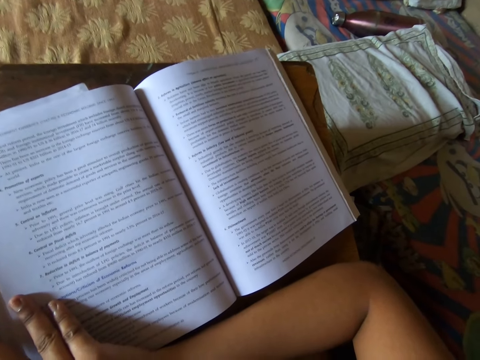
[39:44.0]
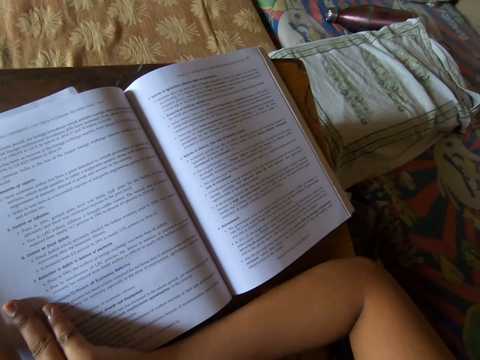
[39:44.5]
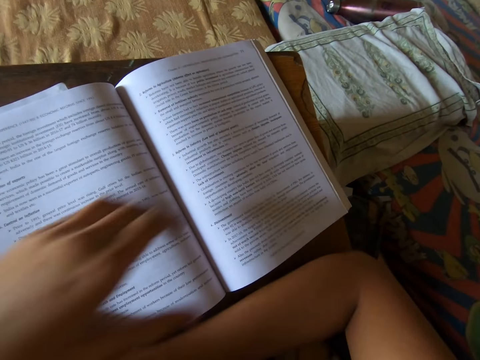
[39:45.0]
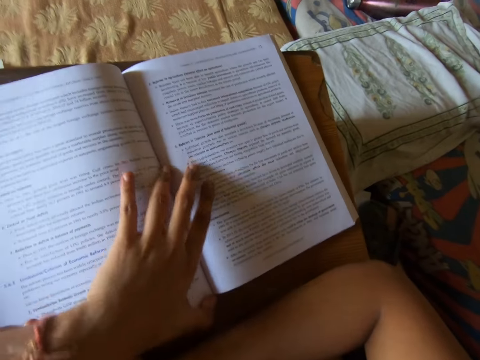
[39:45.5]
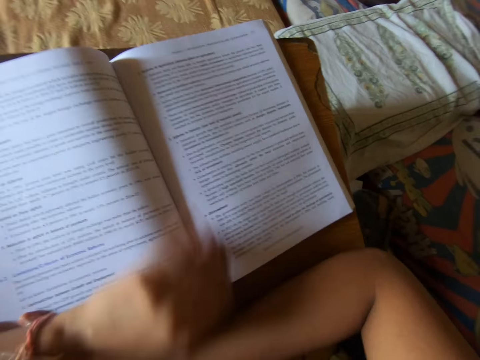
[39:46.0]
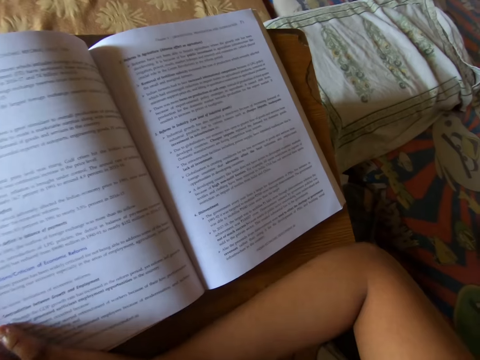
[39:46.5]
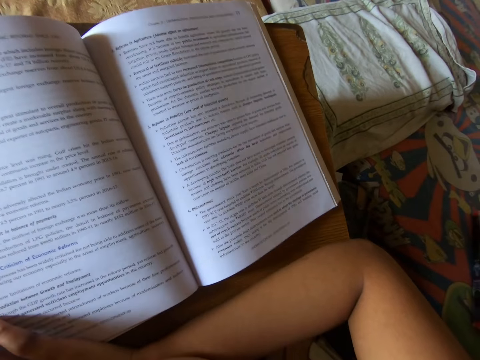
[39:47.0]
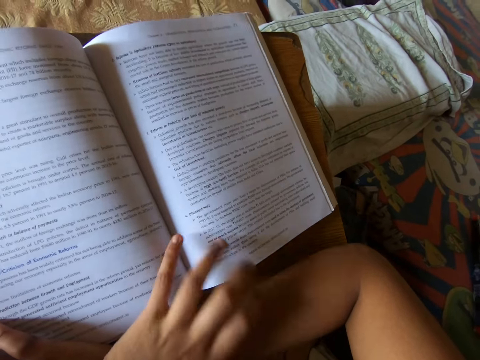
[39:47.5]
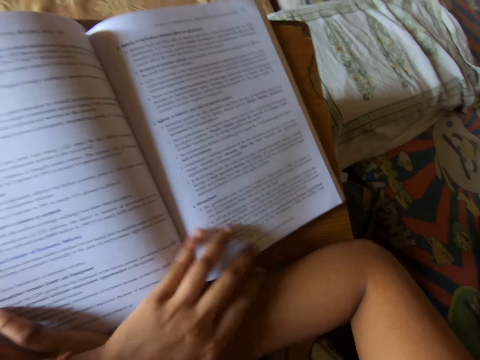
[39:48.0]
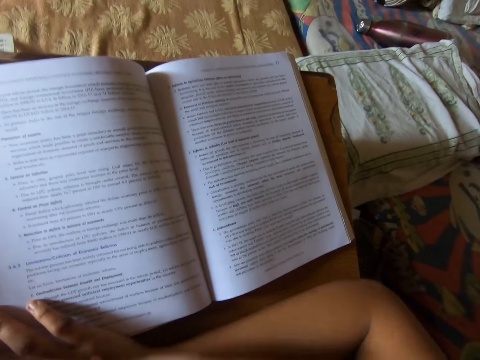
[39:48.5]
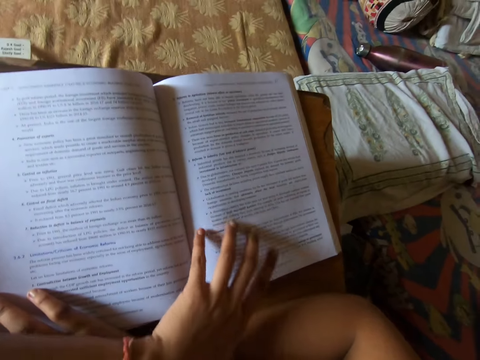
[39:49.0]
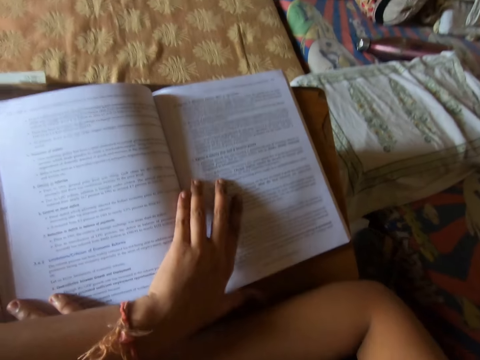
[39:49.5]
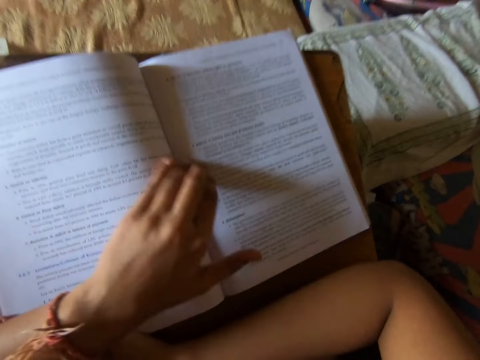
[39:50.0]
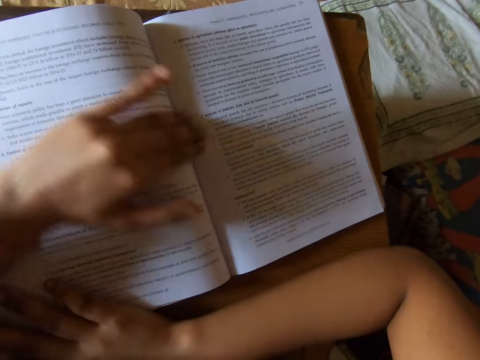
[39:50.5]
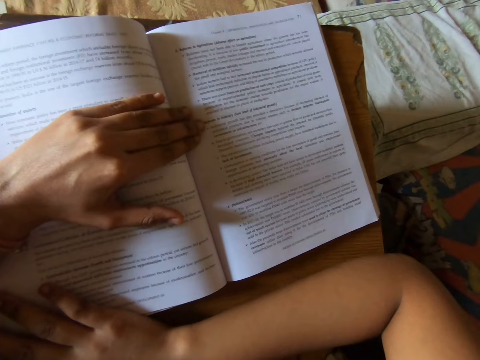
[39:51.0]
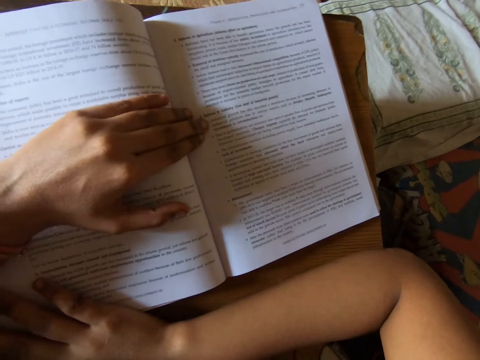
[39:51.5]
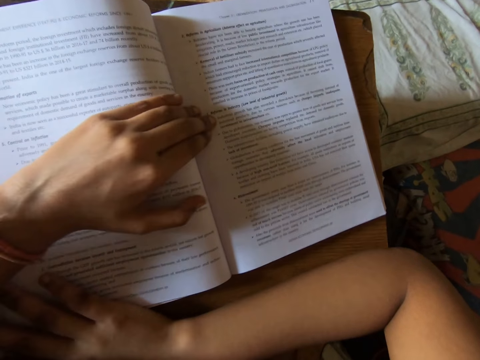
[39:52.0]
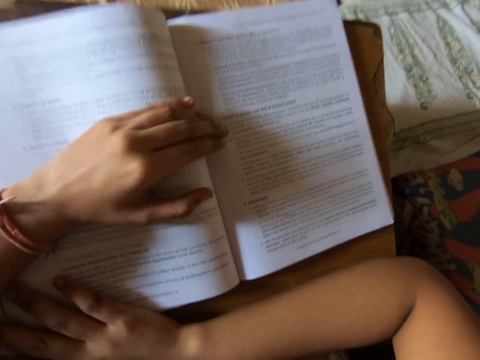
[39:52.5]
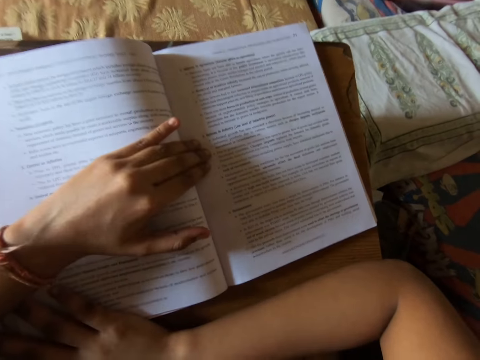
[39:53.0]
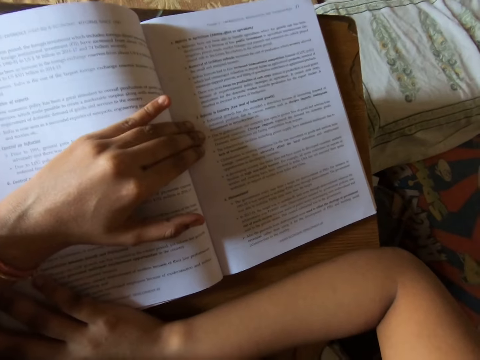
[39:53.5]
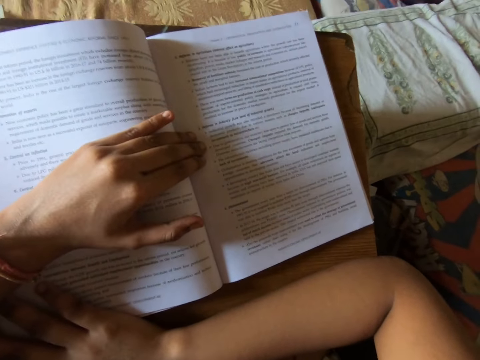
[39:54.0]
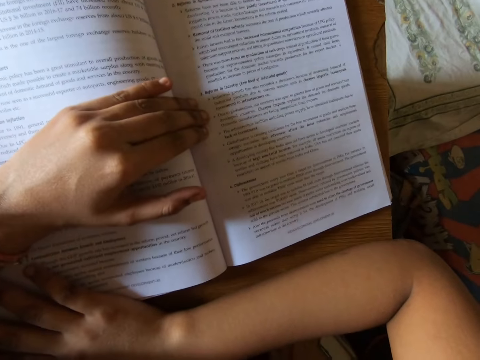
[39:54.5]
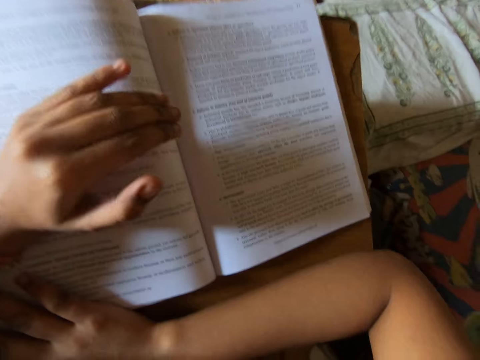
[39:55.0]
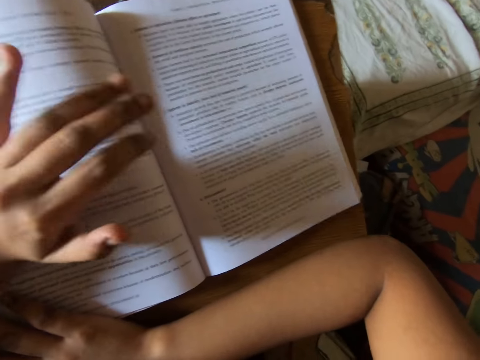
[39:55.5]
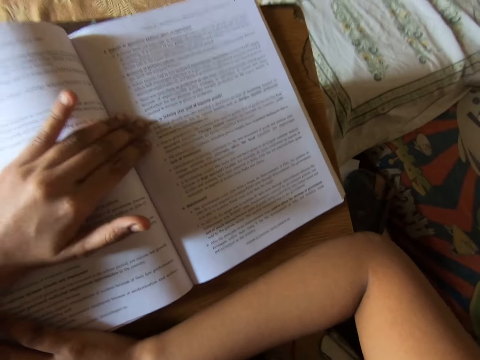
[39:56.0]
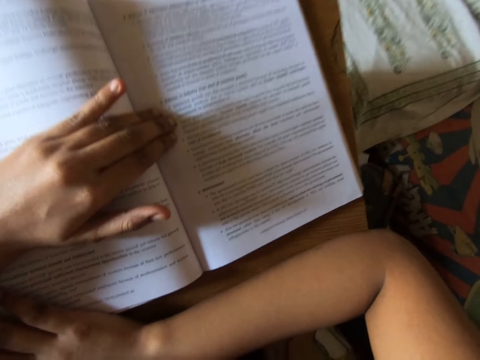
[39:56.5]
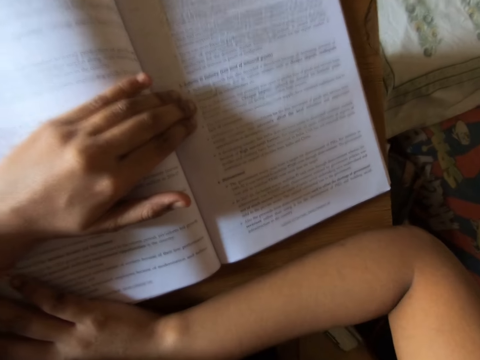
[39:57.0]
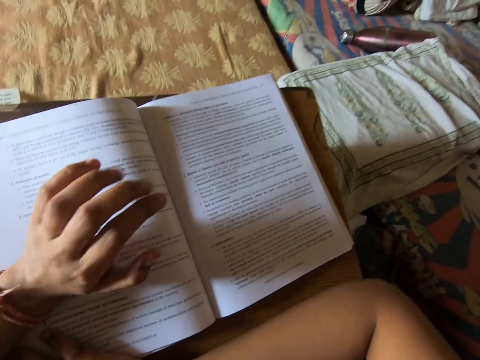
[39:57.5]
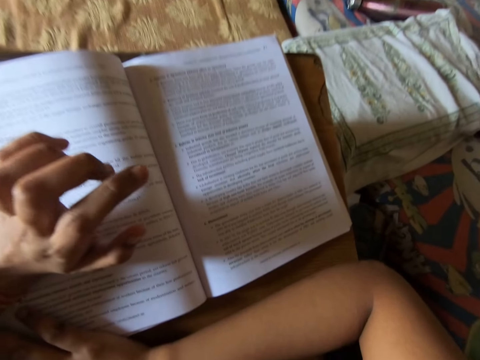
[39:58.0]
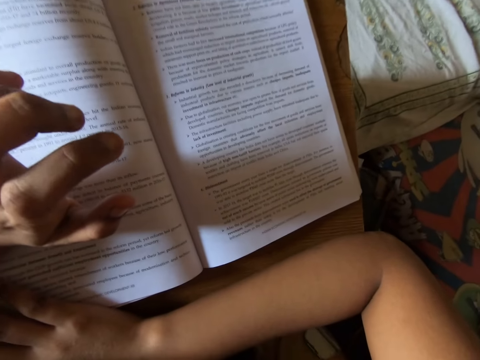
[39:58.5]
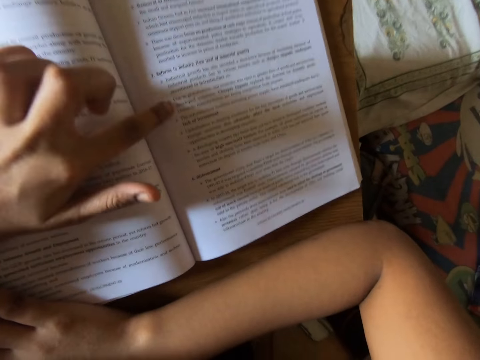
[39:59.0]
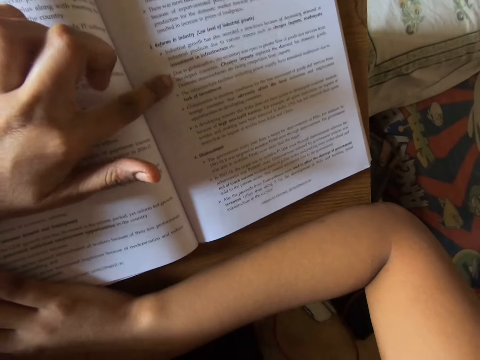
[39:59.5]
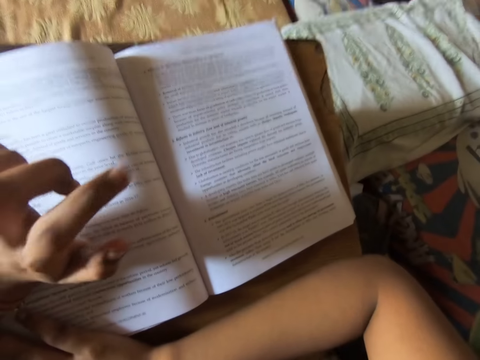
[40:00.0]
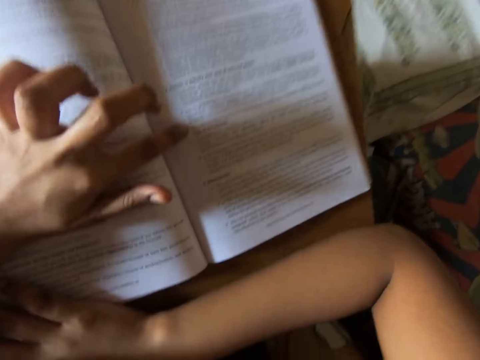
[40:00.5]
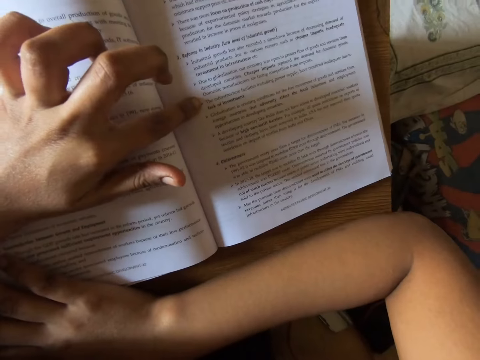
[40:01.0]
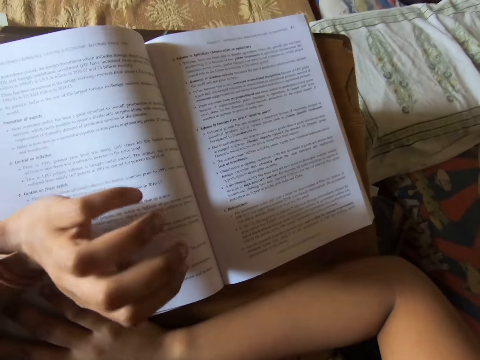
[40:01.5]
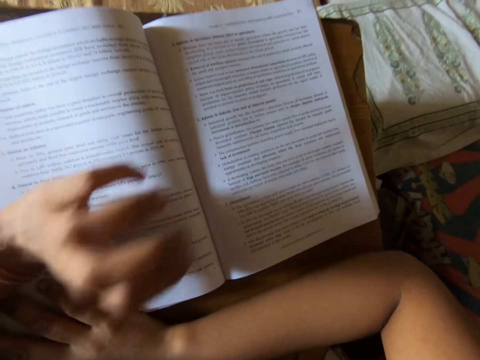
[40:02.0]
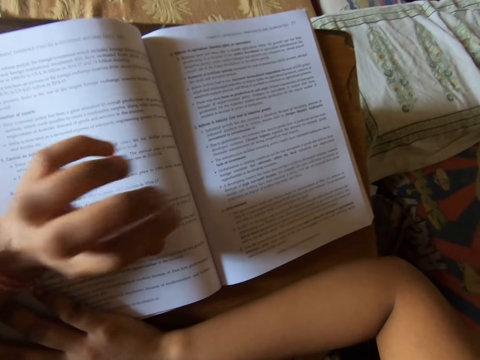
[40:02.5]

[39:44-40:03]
The camera wearer touches the book. They tap the book. They make gestures.

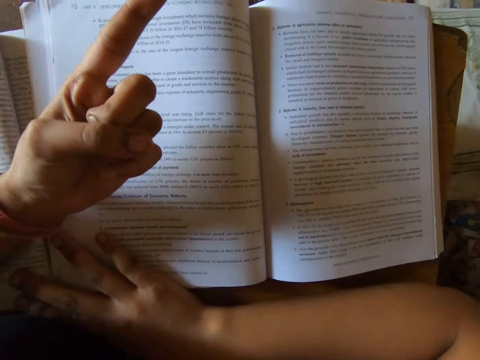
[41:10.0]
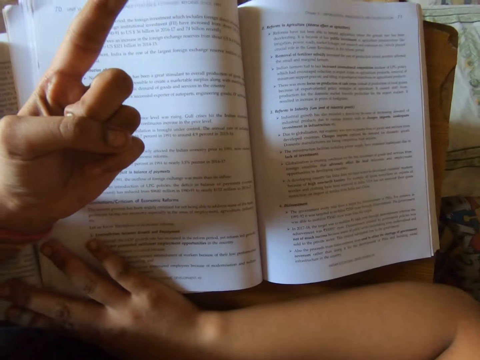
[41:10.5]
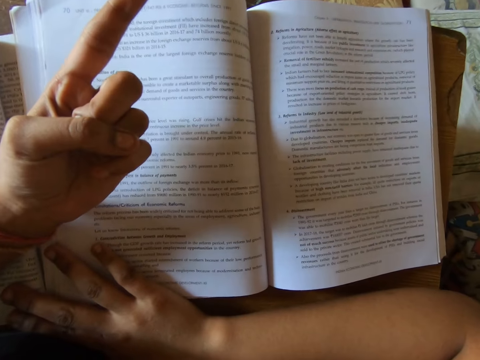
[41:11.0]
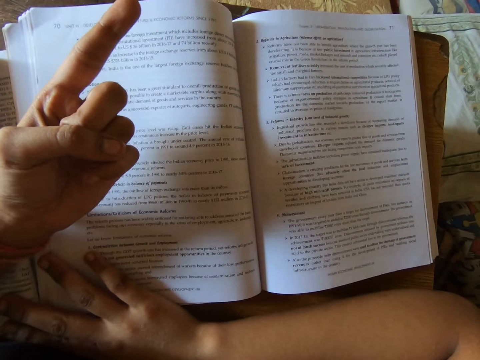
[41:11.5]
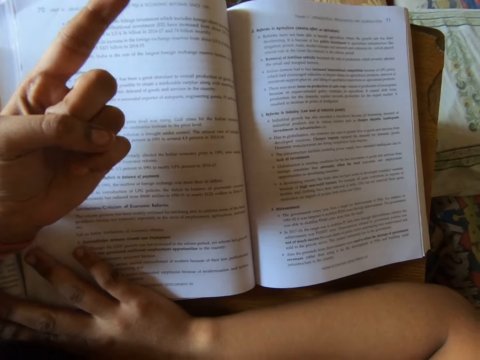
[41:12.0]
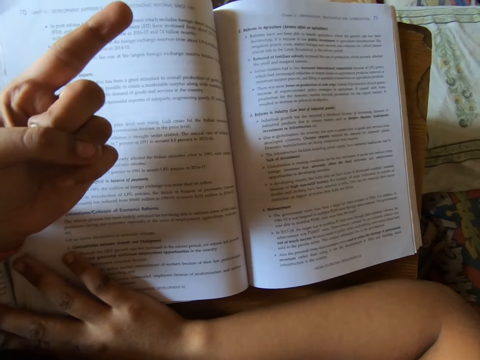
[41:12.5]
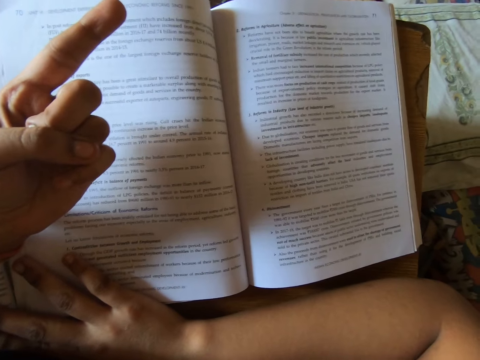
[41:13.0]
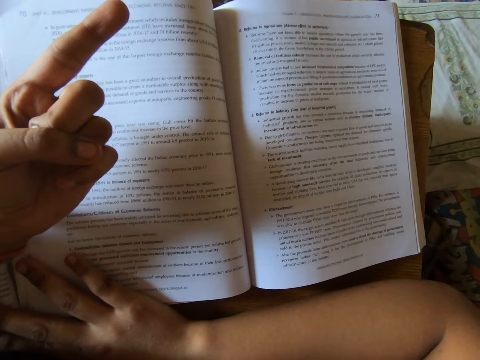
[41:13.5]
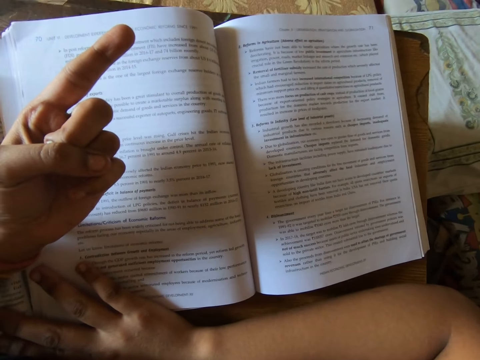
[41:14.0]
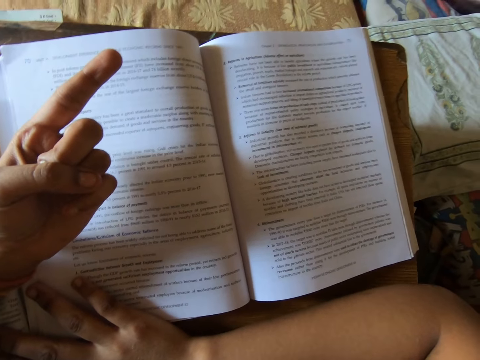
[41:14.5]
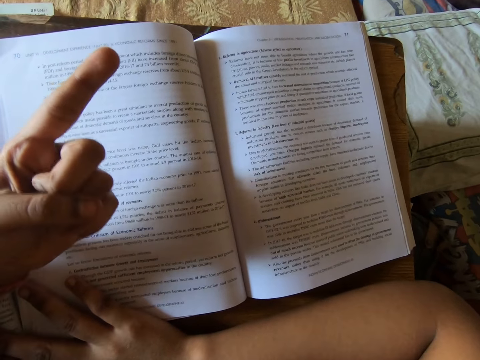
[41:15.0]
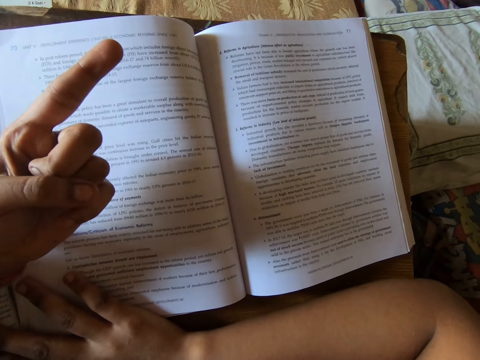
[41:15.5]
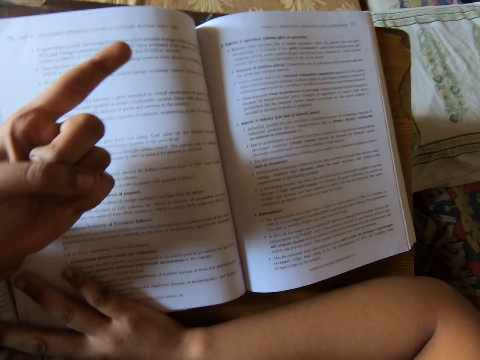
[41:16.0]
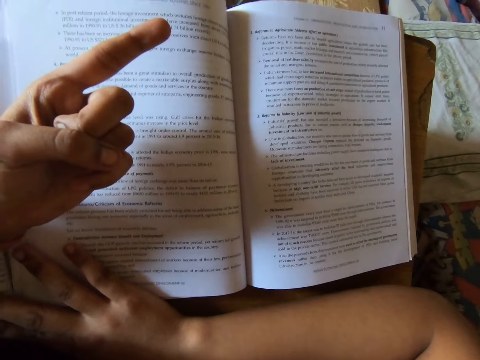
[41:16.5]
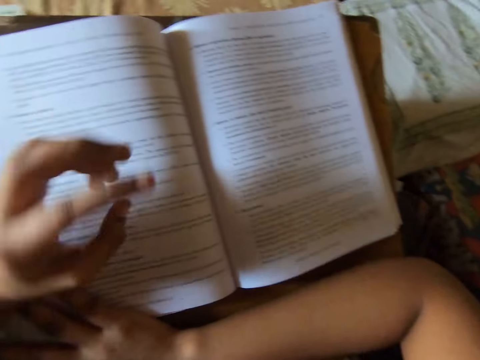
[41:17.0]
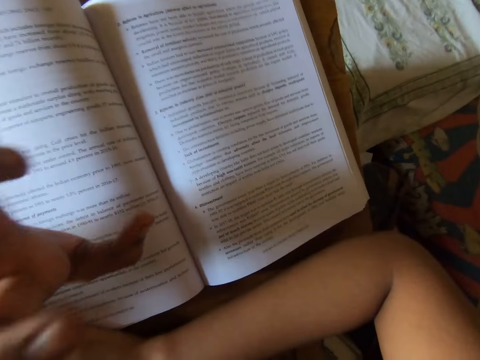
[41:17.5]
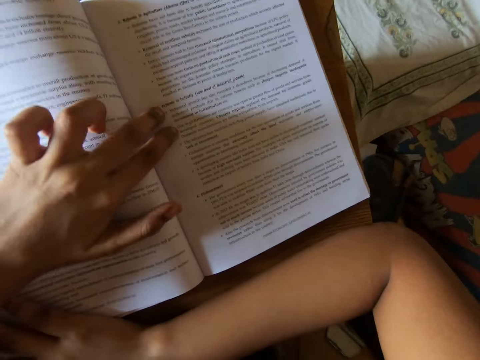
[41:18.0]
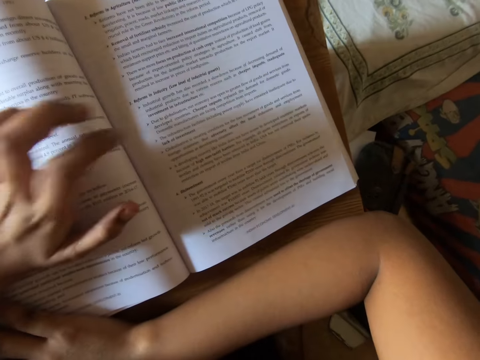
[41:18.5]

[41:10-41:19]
The camera wearer looks at the fingers.
